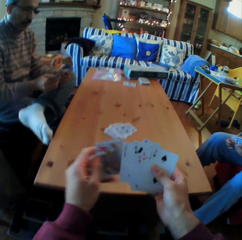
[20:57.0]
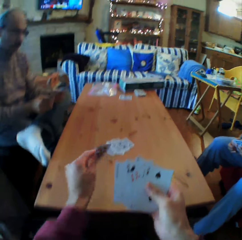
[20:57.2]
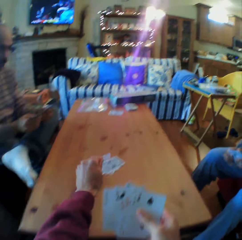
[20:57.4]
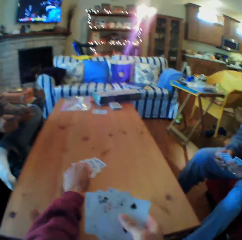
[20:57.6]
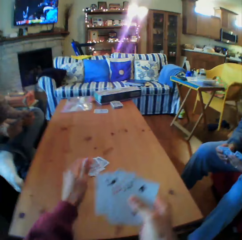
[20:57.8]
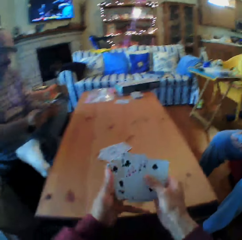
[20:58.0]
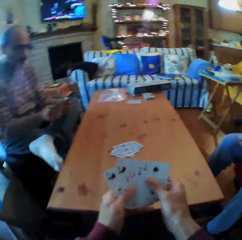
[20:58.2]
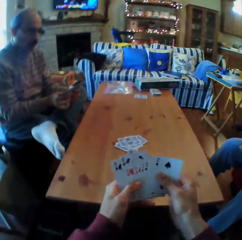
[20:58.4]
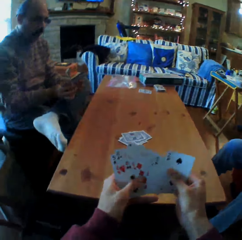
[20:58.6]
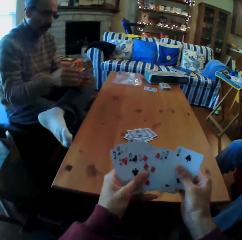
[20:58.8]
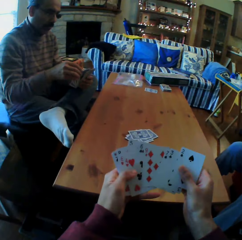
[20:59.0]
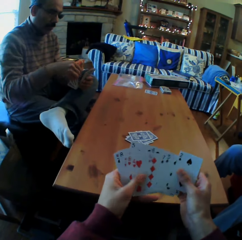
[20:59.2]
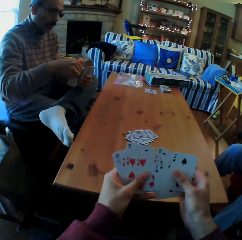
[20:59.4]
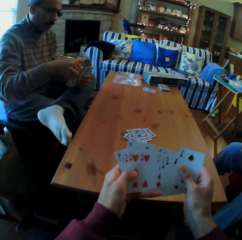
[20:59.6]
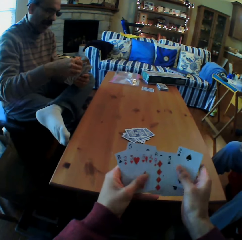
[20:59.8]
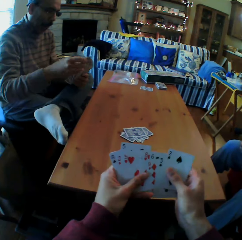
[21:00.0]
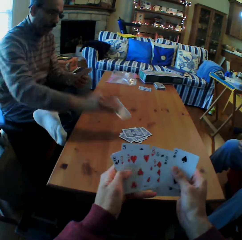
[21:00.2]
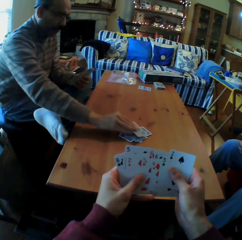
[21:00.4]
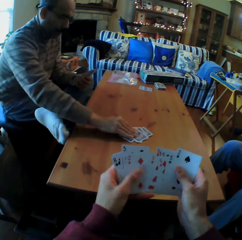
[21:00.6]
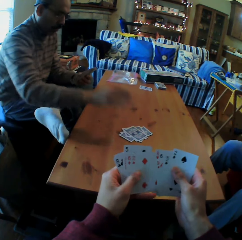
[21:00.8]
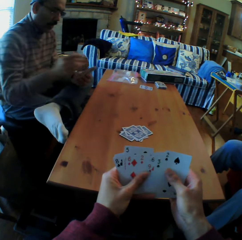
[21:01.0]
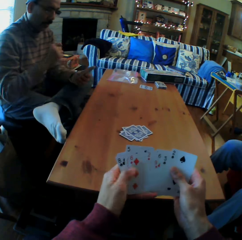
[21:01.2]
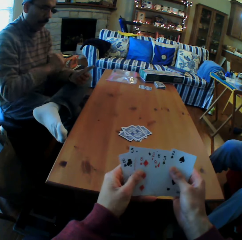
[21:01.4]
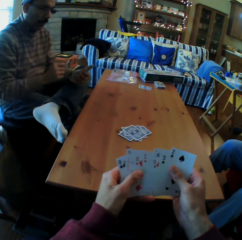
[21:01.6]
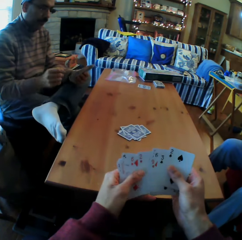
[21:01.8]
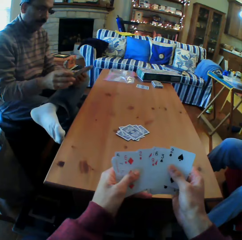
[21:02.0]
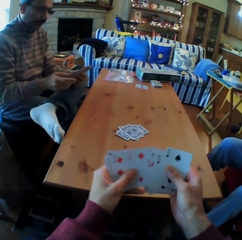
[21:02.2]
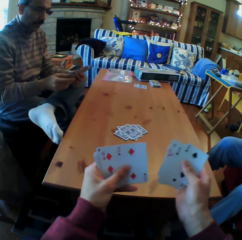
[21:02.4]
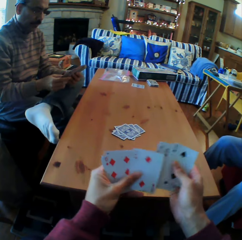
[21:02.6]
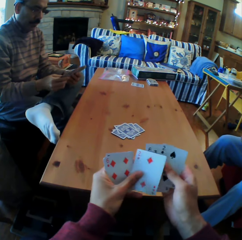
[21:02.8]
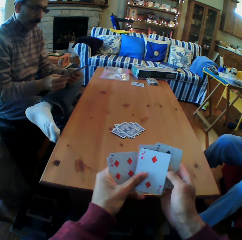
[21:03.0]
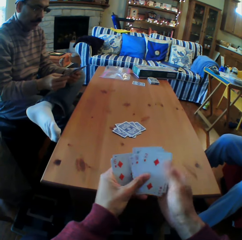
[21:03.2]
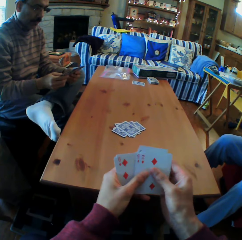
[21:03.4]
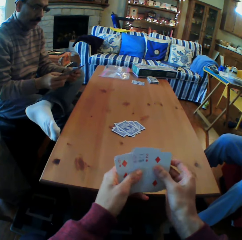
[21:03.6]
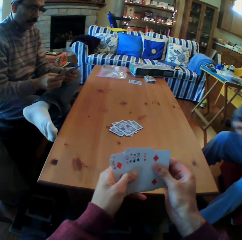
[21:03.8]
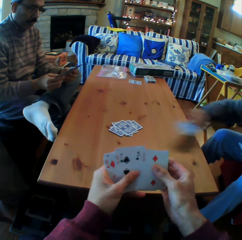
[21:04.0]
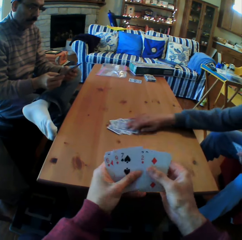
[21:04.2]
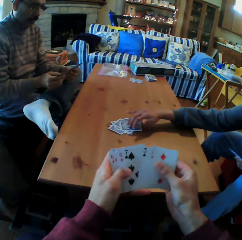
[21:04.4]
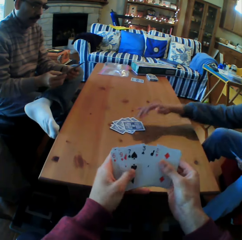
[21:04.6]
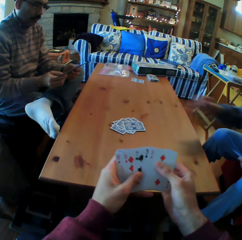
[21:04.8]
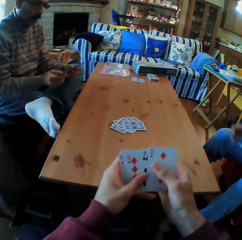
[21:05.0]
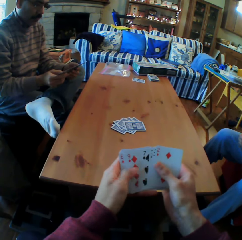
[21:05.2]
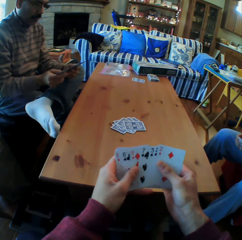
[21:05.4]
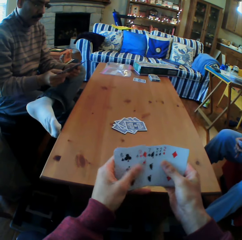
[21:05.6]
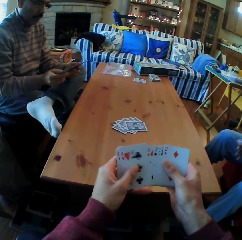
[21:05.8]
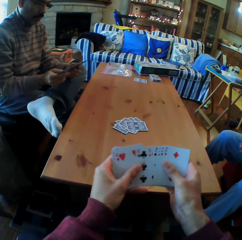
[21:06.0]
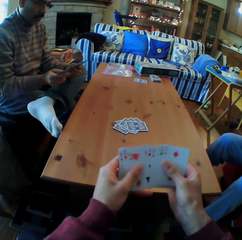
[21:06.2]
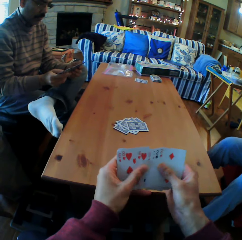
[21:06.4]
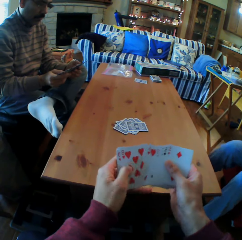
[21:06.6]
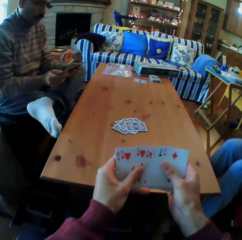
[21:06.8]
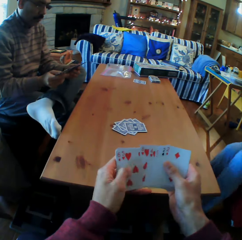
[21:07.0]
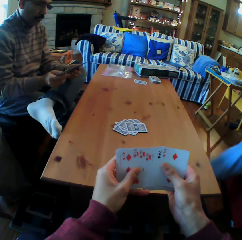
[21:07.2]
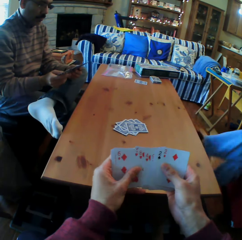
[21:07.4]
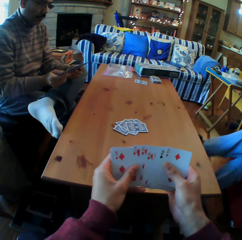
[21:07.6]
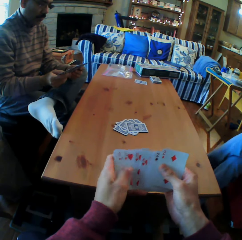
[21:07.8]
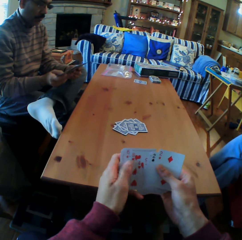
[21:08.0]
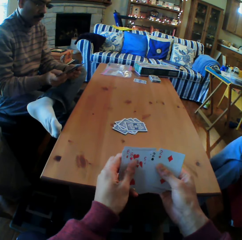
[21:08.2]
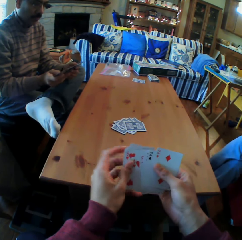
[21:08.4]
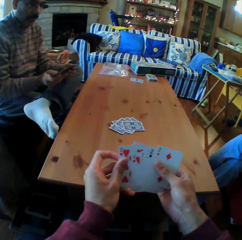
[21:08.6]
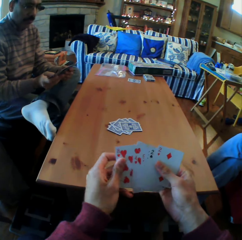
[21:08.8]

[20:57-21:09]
The camera wearer puts the card on the table. A man puts the card on the table. The camera wearer moves the cards on the table. A woman puts the cards on the table.

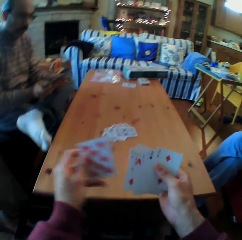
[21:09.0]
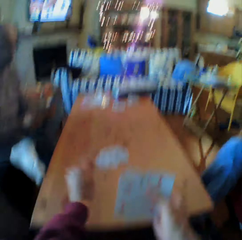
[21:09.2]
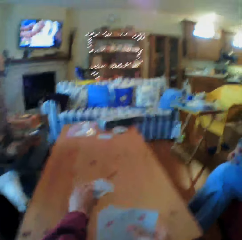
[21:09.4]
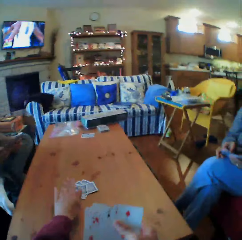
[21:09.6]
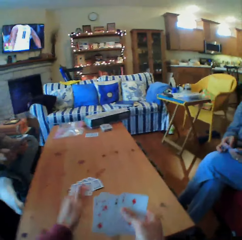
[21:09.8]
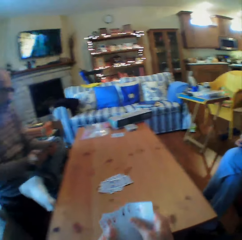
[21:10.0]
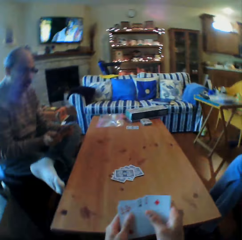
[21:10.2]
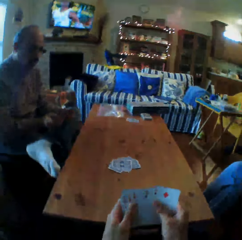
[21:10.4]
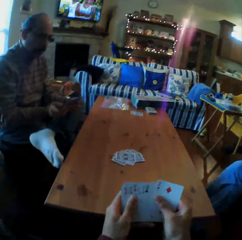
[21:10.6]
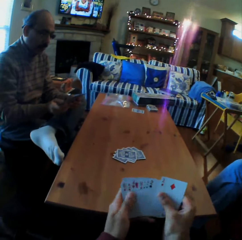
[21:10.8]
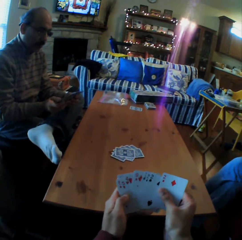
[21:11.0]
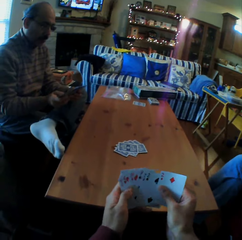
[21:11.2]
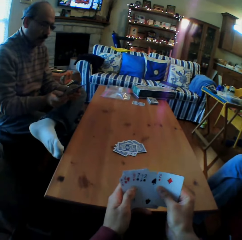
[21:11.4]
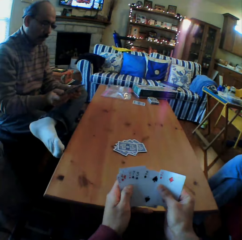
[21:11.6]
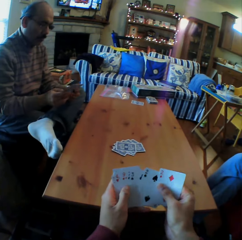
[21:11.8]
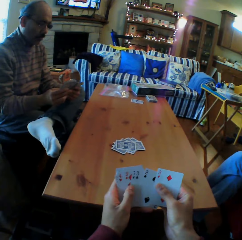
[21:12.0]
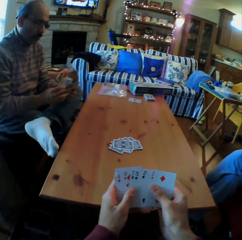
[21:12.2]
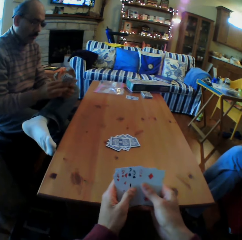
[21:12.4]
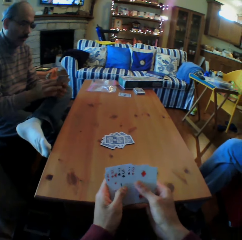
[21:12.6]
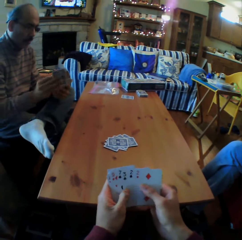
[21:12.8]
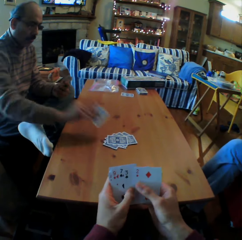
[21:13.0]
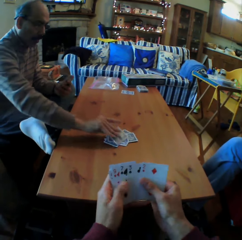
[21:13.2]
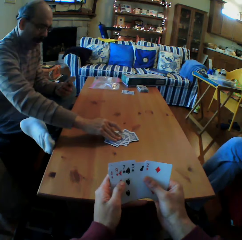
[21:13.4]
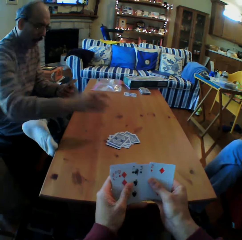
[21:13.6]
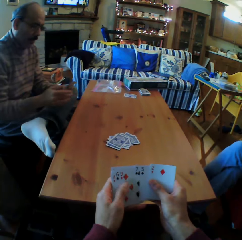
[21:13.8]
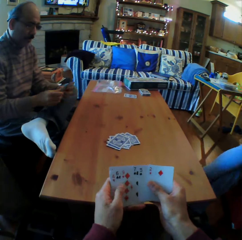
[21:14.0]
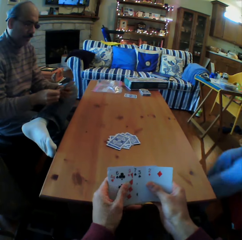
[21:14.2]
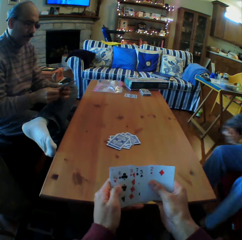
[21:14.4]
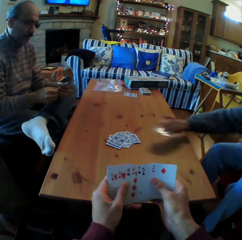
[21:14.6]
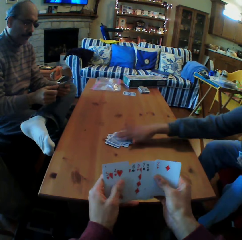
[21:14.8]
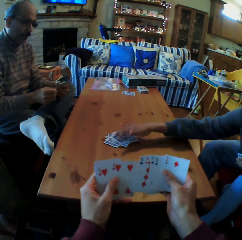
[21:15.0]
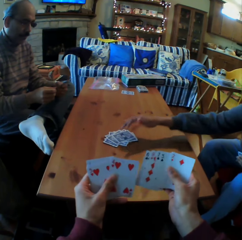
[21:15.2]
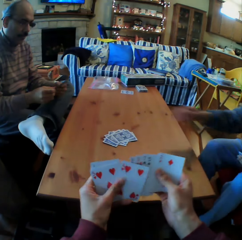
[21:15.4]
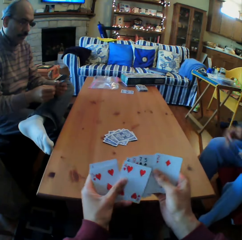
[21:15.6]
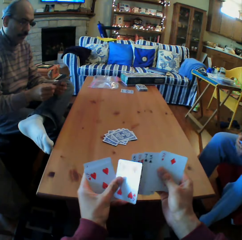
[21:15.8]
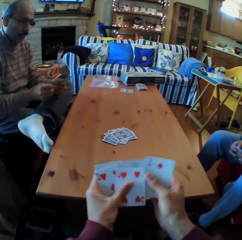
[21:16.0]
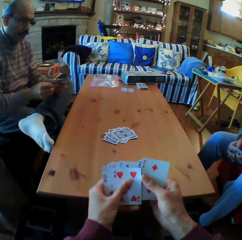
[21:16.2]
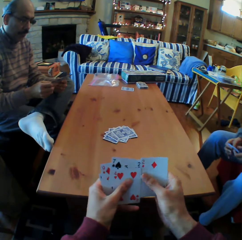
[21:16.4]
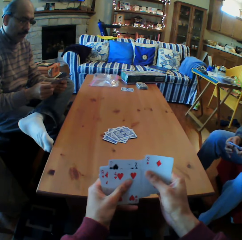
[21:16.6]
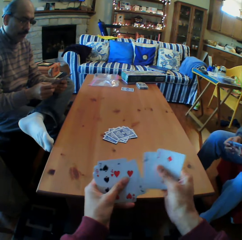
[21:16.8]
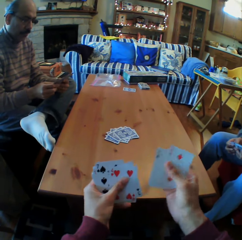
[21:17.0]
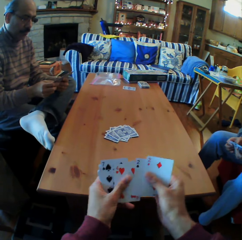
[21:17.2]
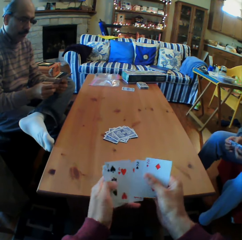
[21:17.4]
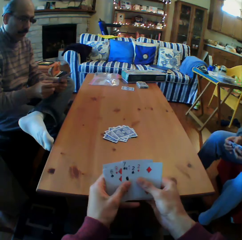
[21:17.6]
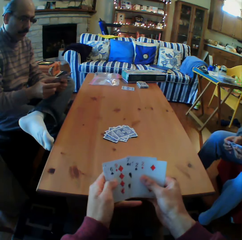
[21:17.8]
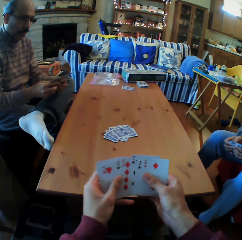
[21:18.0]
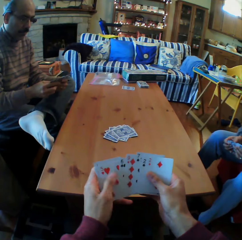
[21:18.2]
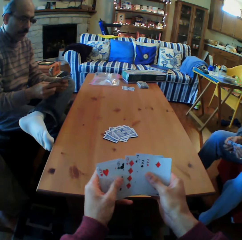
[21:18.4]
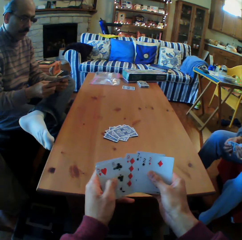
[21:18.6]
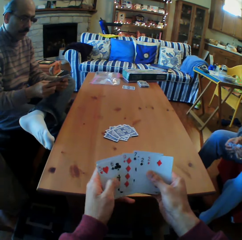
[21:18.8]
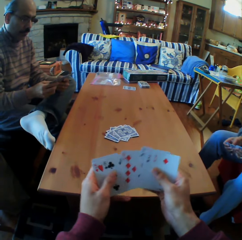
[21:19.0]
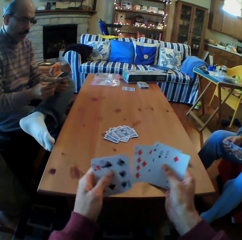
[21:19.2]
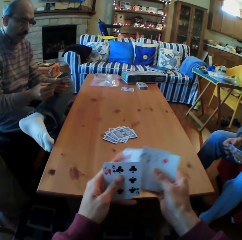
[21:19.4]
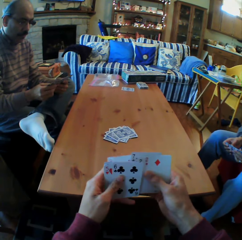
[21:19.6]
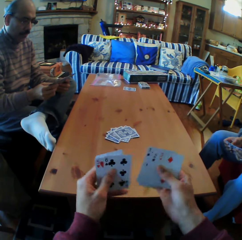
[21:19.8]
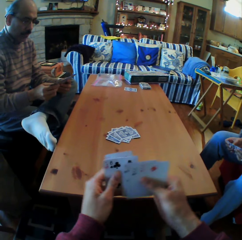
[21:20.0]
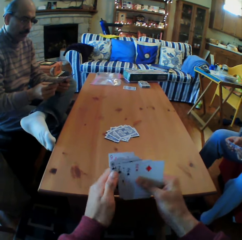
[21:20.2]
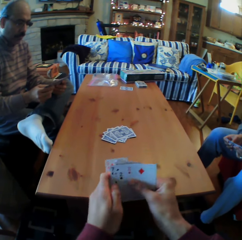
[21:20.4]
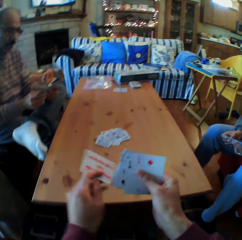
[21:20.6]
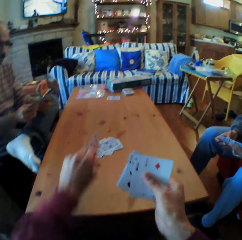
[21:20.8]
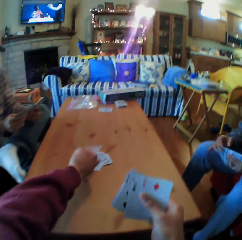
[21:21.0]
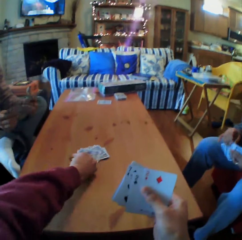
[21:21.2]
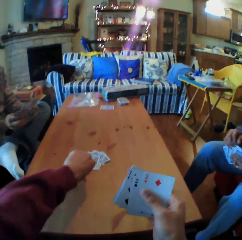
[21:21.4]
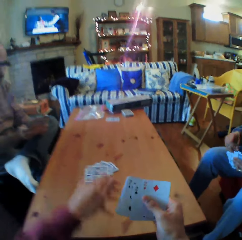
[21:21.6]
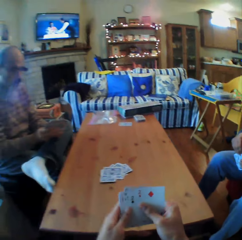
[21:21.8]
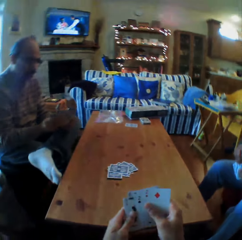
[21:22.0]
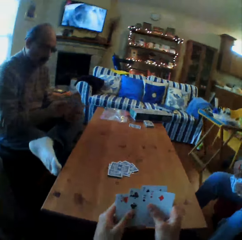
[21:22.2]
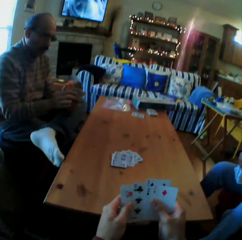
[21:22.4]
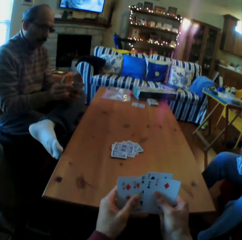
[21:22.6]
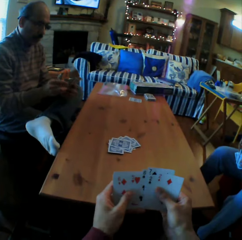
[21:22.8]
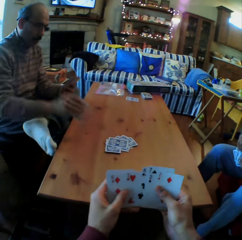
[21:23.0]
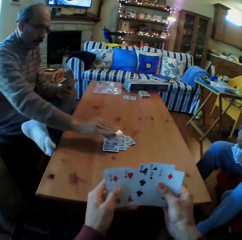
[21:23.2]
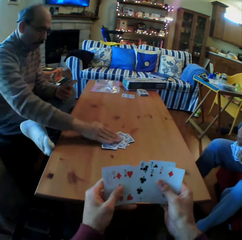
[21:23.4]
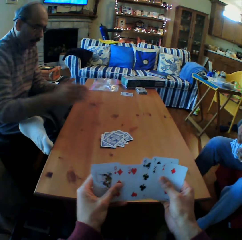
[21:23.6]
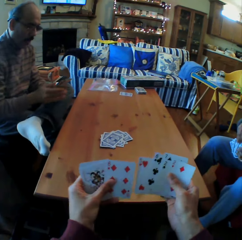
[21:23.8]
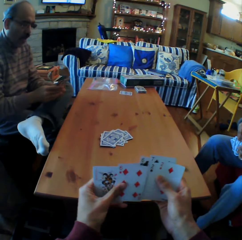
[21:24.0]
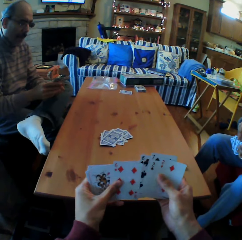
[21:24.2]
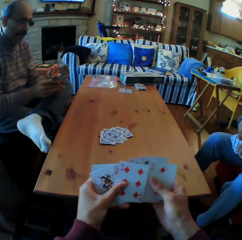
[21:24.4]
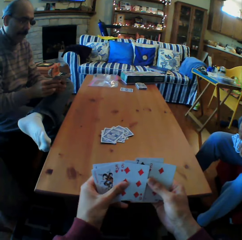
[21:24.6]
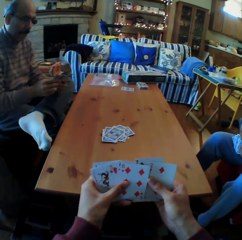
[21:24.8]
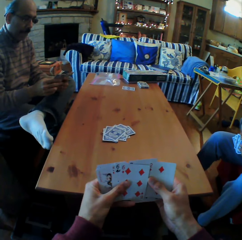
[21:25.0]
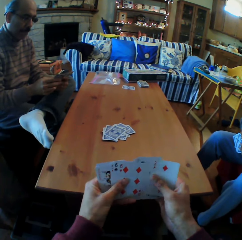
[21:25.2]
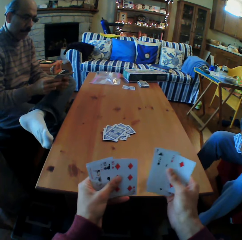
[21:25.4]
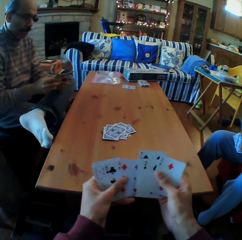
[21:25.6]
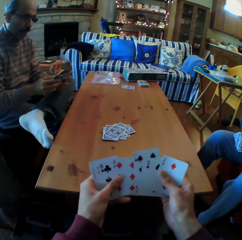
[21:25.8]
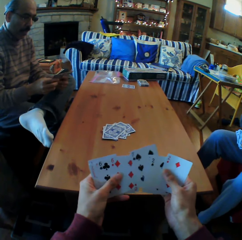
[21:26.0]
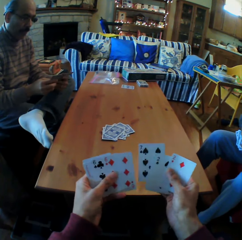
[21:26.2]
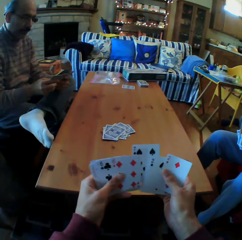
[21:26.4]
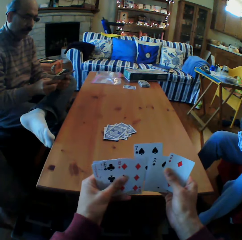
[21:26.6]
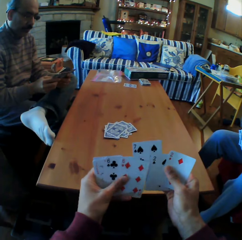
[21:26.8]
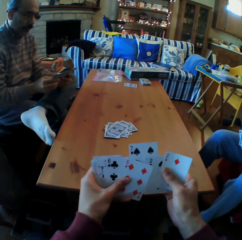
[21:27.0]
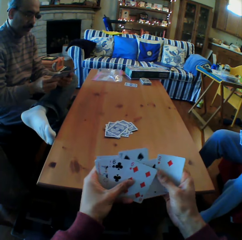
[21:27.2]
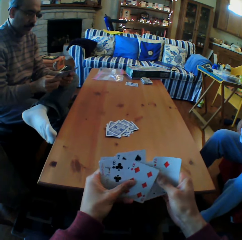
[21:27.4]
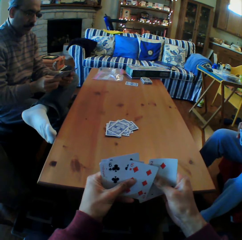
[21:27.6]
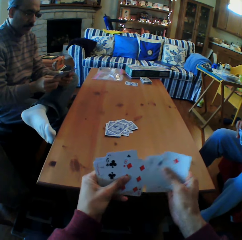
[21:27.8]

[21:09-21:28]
The camera wearer puts the card on the table. They look at the cards. A man puts the cards on the table. A woman puts the card on the table. The camera wearer looks at the cards. They put the card on the table. The man puts the cards on the table. The camera wearer looks at the cards.
